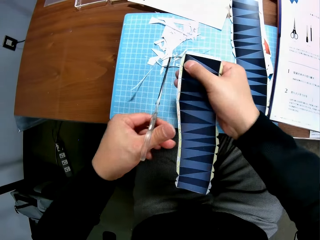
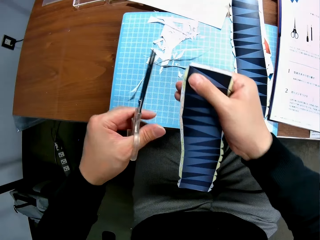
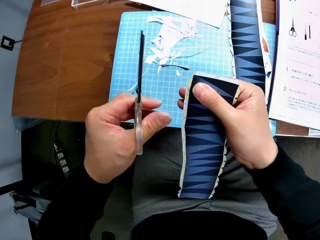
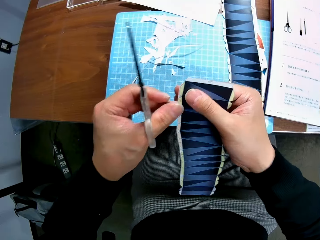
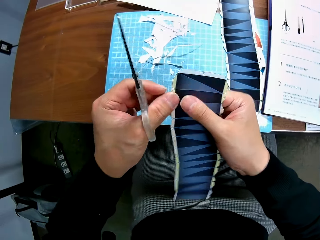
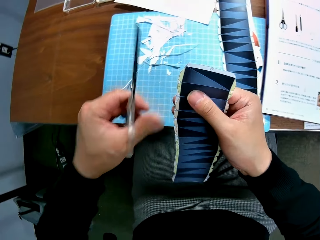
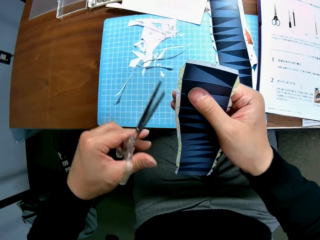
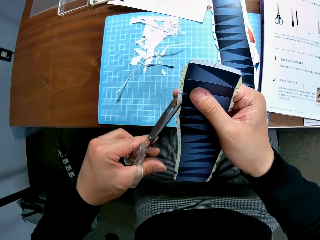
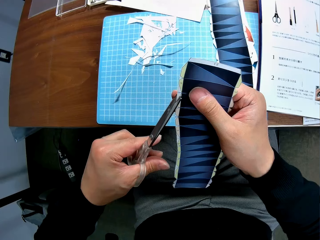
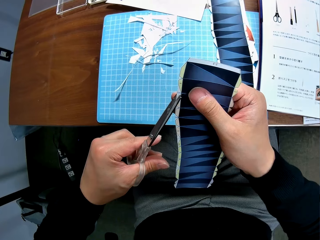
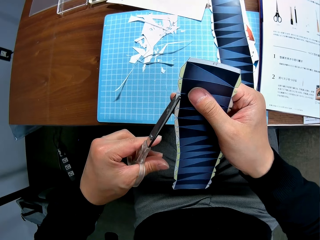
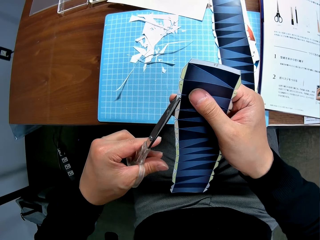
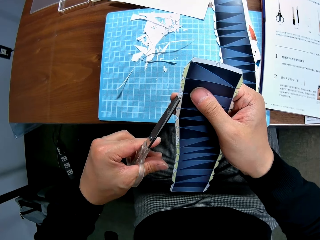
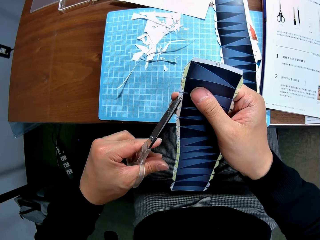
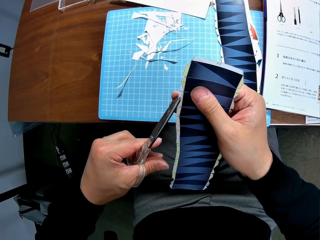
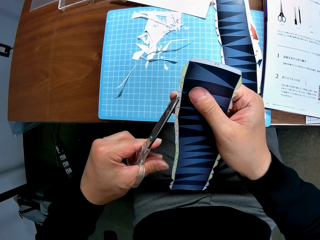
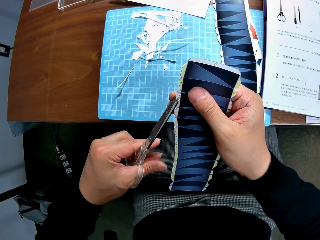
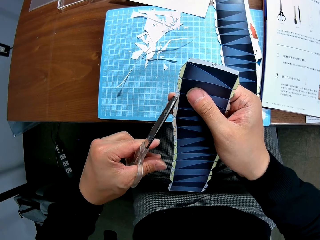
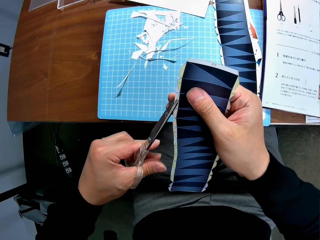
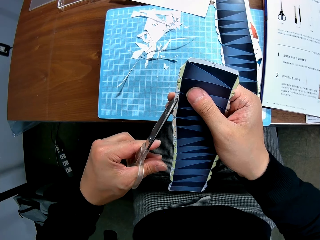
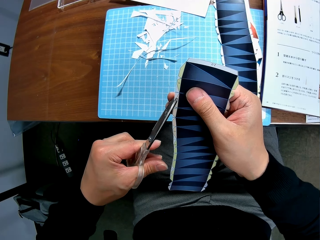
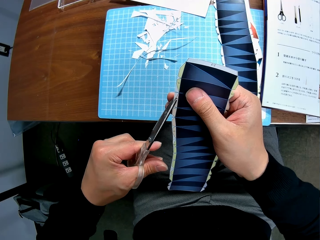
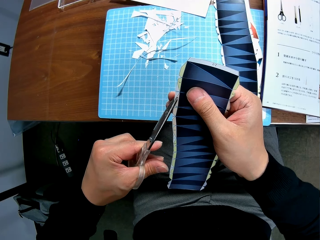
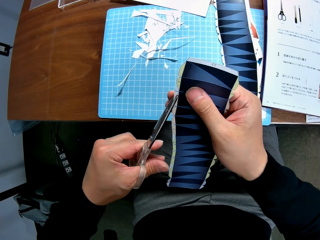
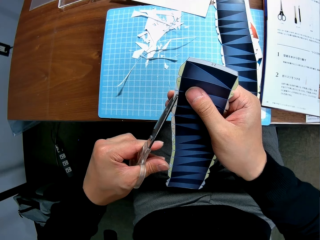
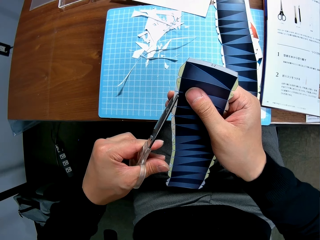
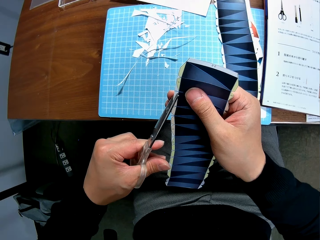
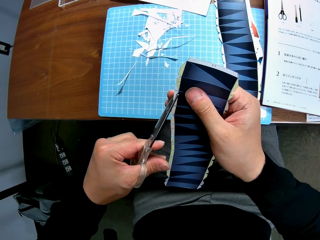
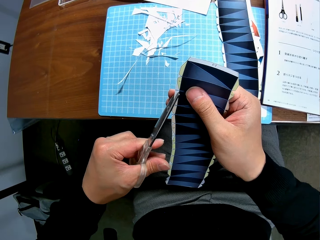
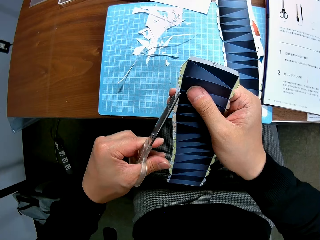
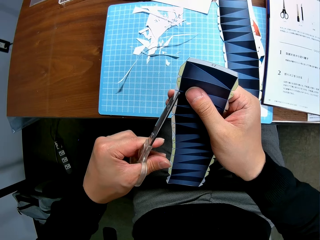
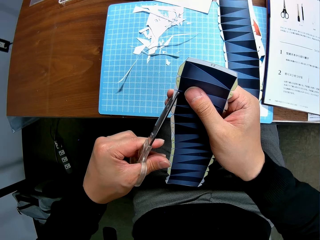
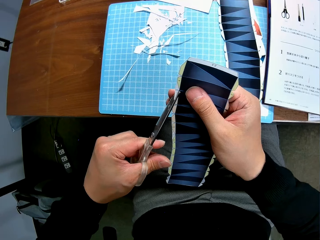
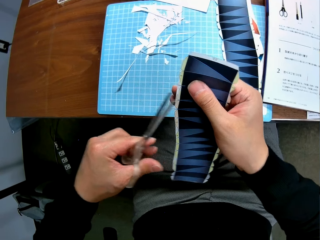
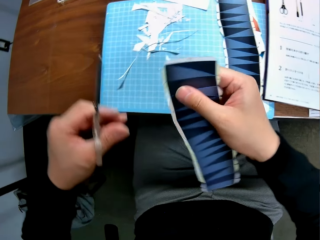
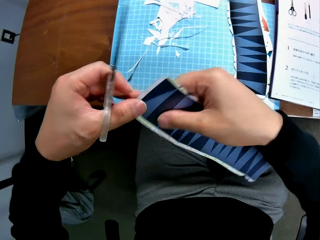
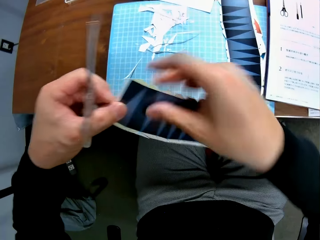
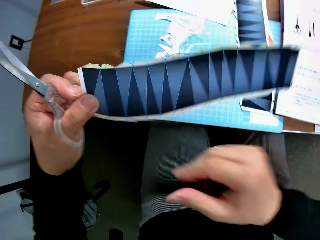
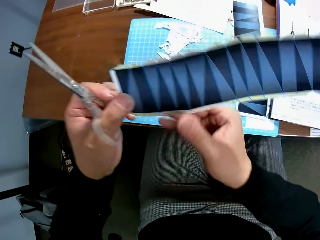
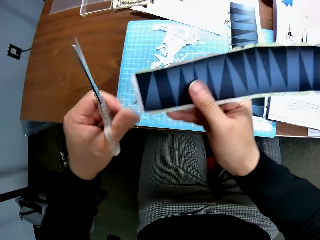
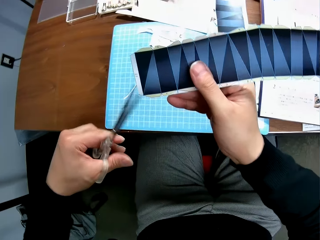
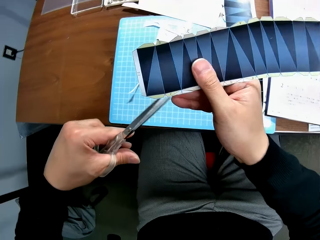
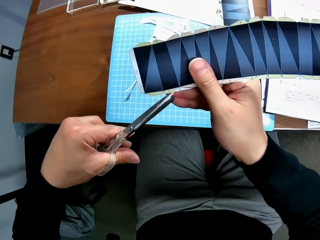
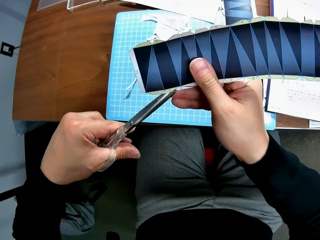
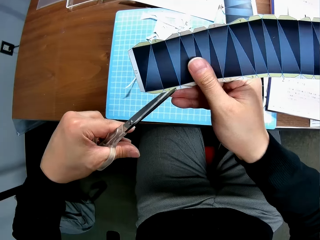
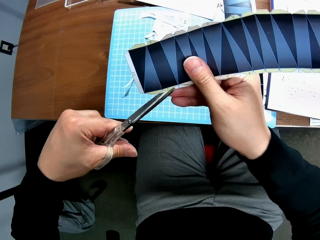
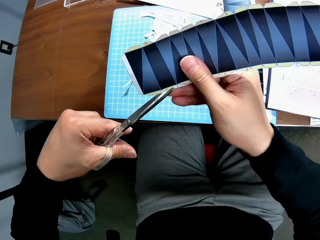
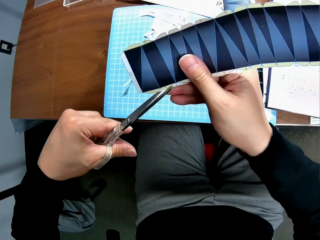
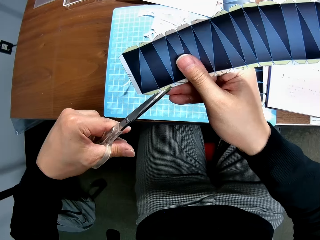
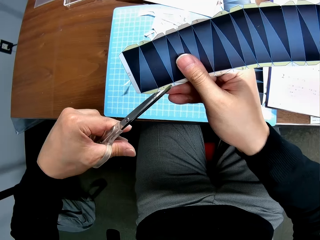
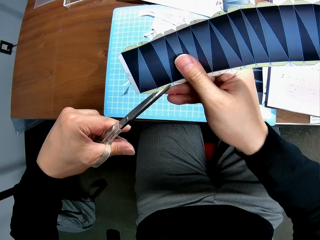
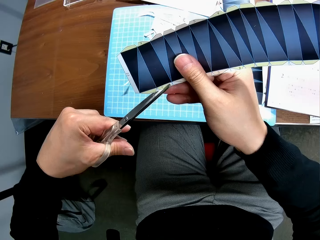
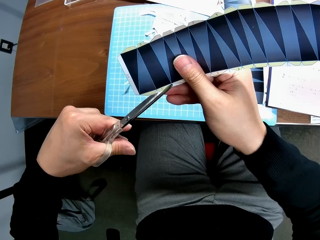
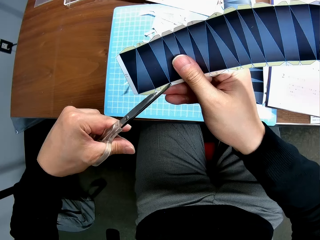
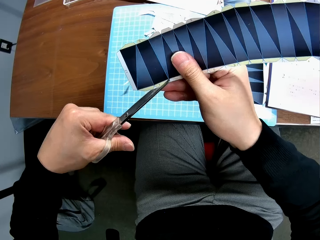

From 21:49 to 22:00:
The camera wearer drops a piece of printed paper on the table. They cut a printed paper with a pair of scissors. They rotate the printed paper. They cut the printed paper with the pair of scissors.

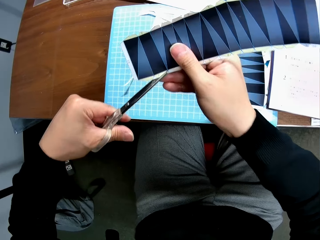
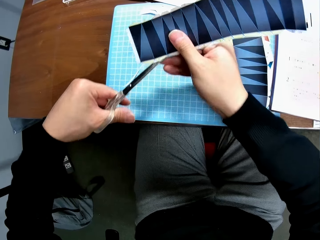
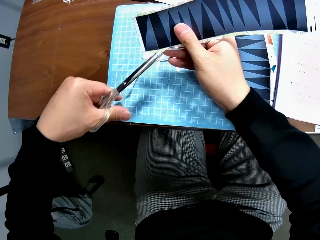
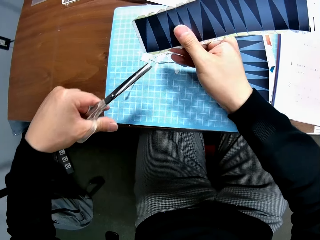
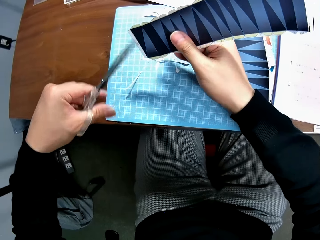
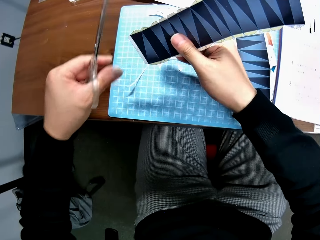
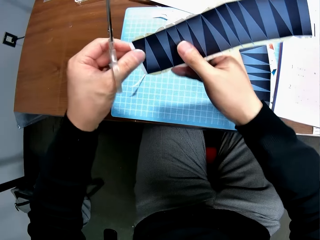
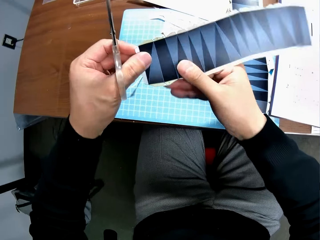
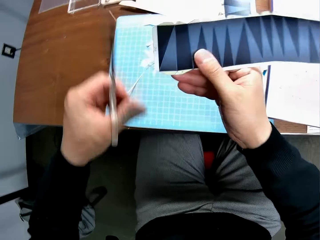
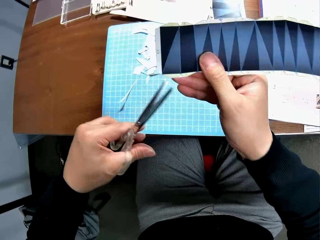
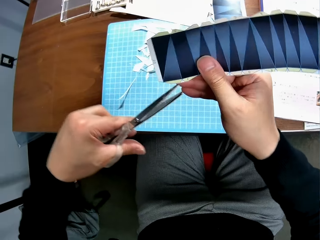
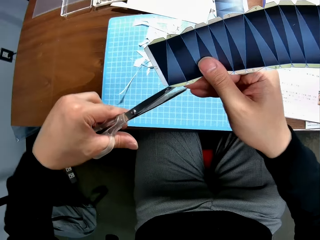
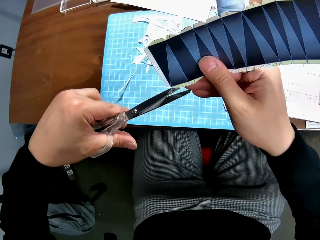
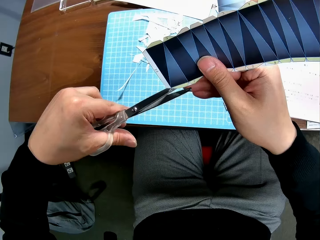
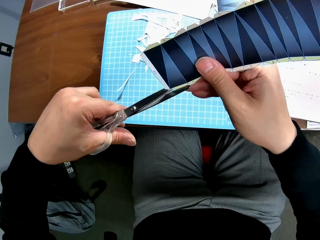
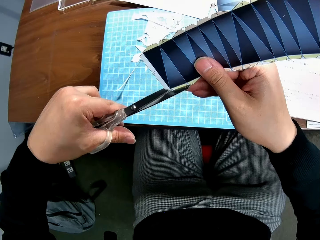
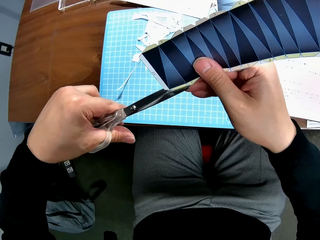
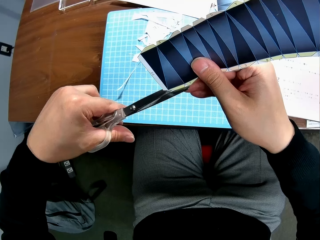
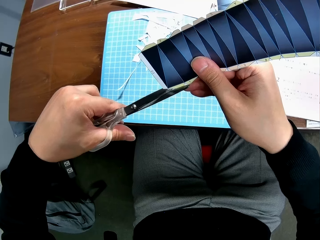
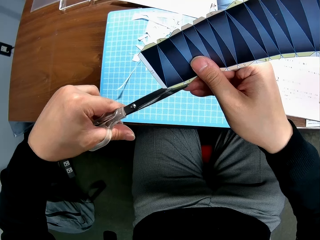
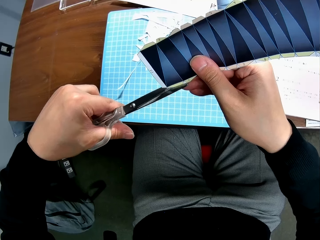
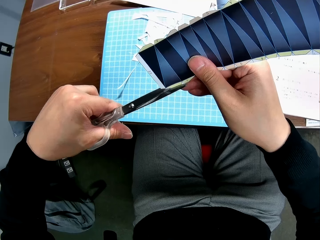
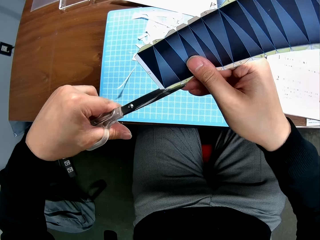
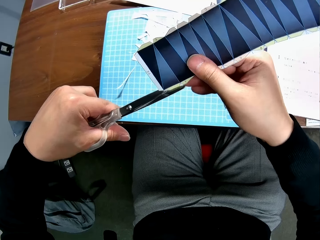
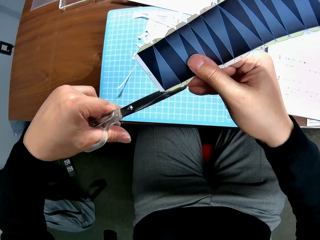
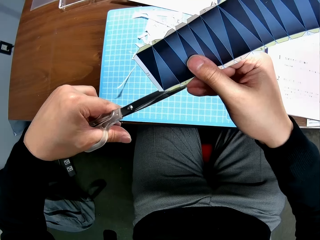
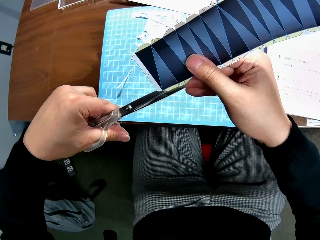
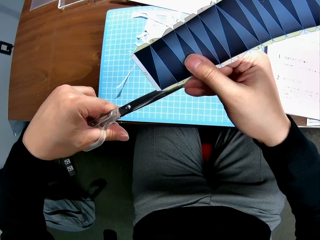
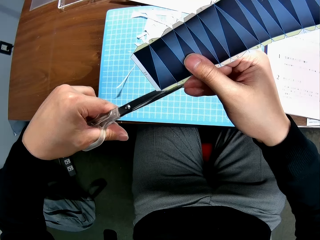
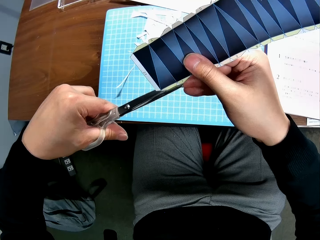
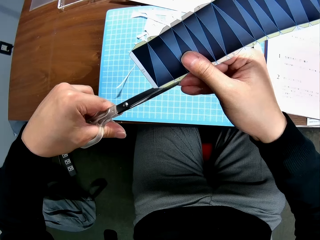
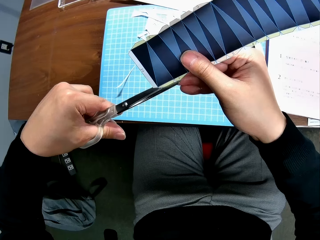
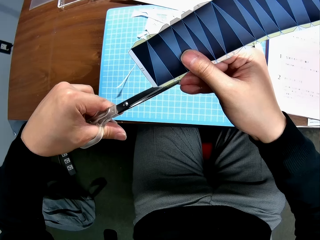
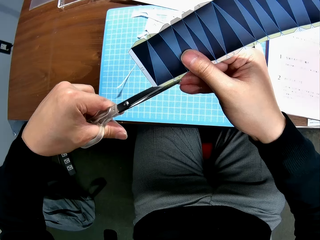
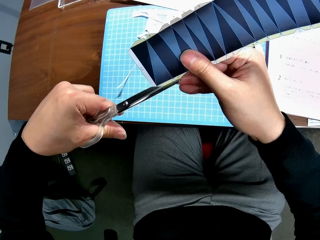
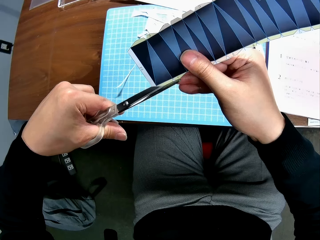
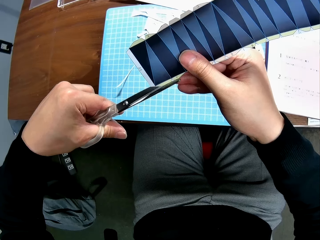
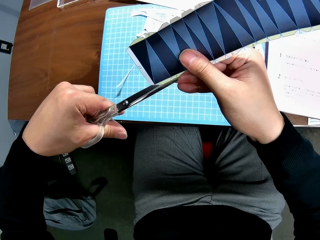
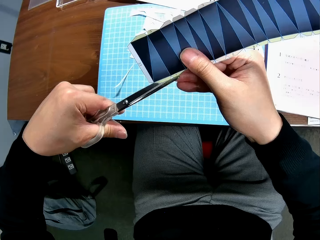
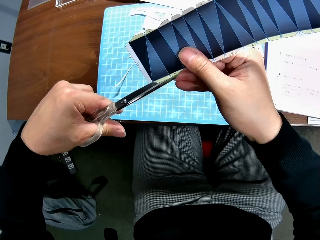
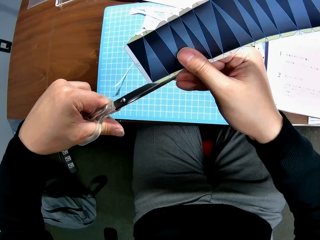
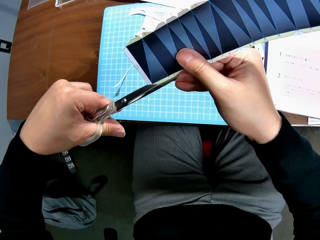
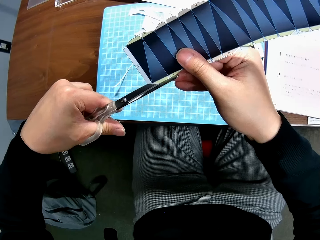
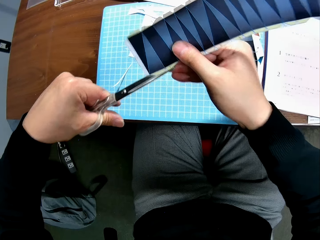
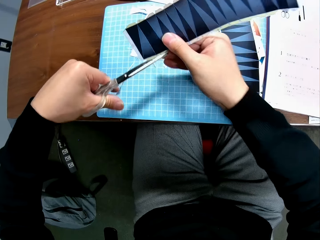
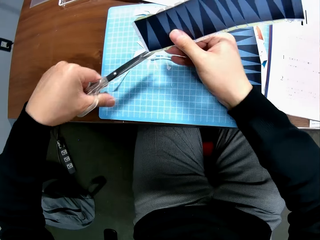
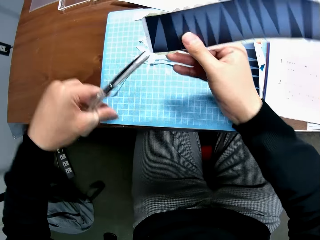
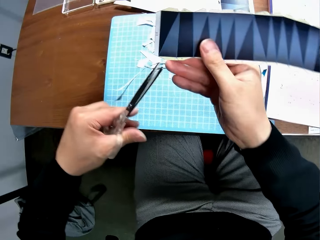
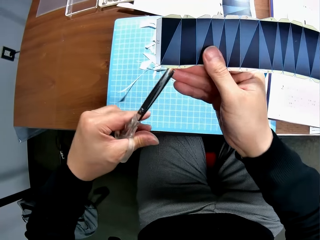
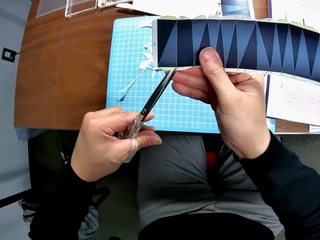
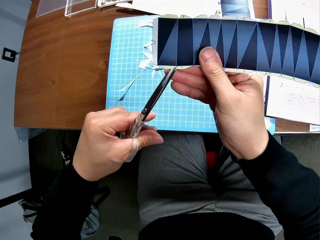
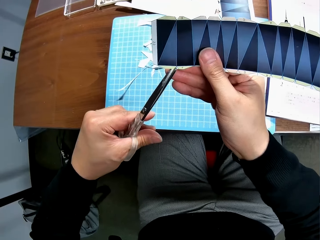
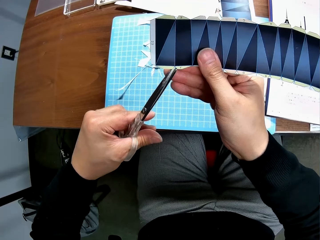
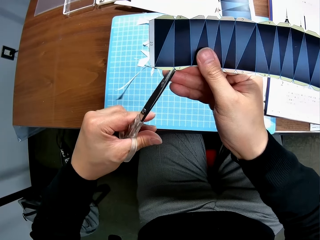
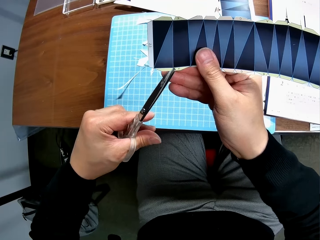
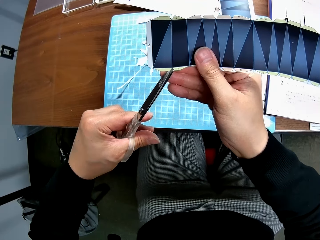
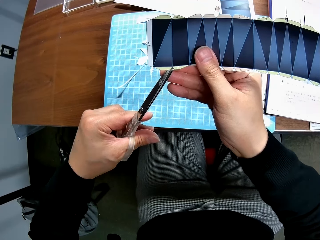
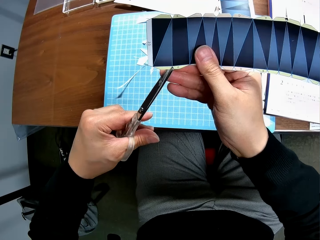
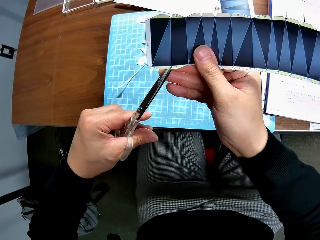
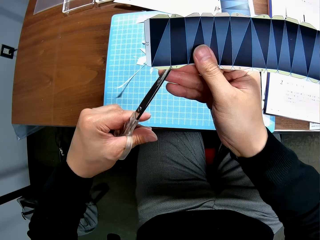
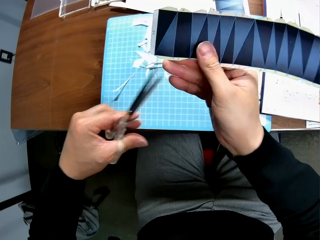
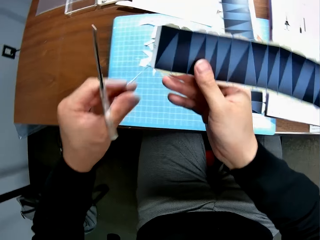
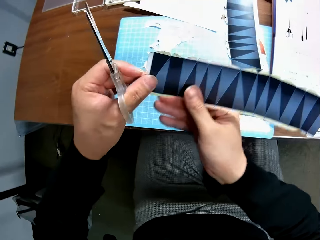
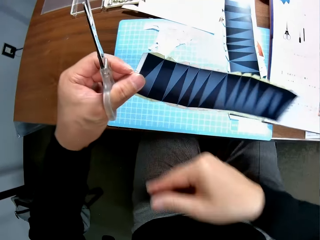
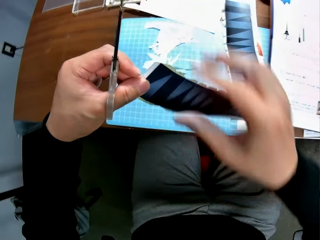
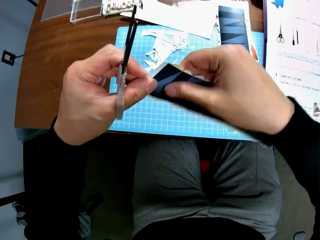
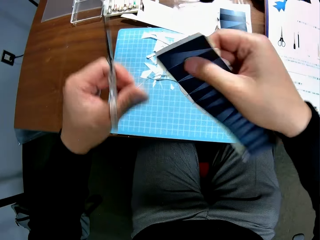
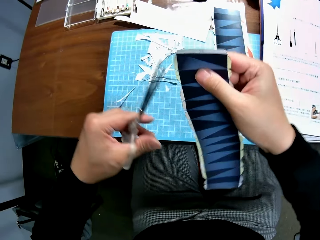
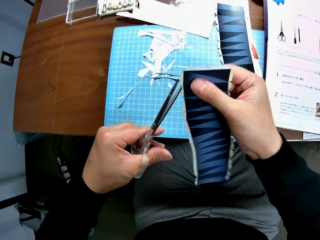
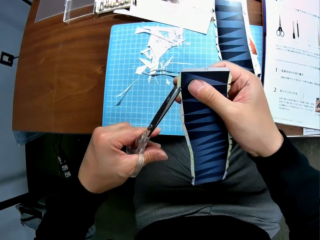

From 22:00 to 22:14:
The camera wearer stops cutting a printed paper with a pair of scissors. He cuts the printed paper with the pair of scissors. He stops cutting the printed paper with the pair of scissors. He cuts the printed paper with the pair of scissors. He holds the printed paper with his hands.
